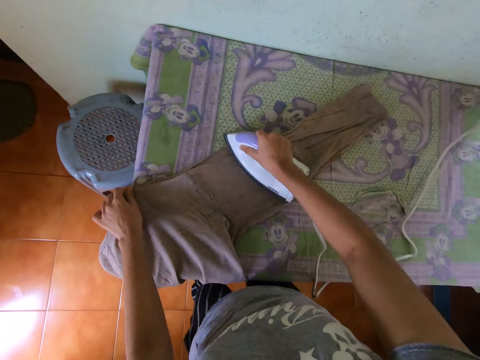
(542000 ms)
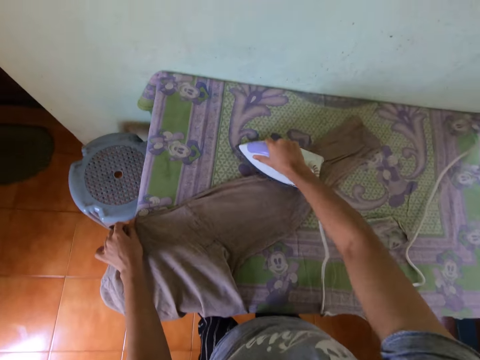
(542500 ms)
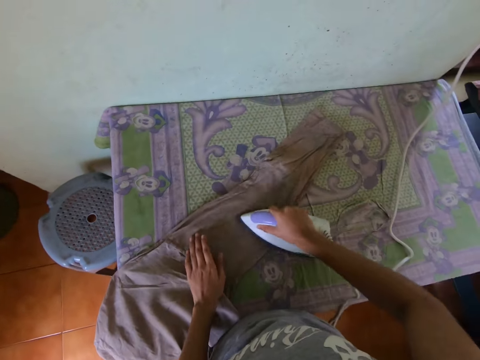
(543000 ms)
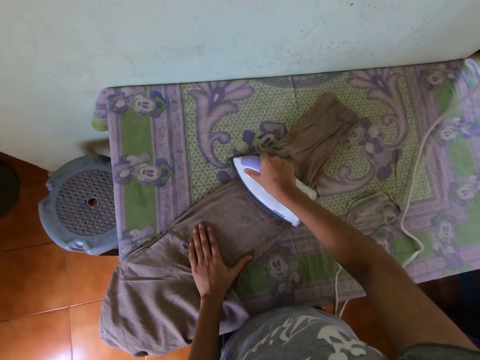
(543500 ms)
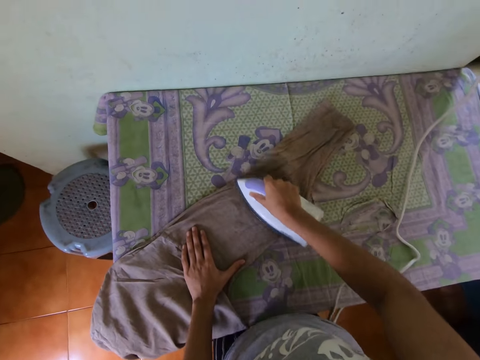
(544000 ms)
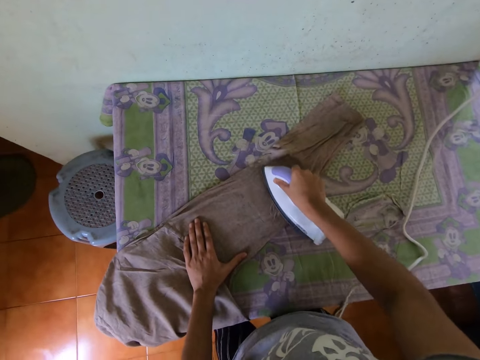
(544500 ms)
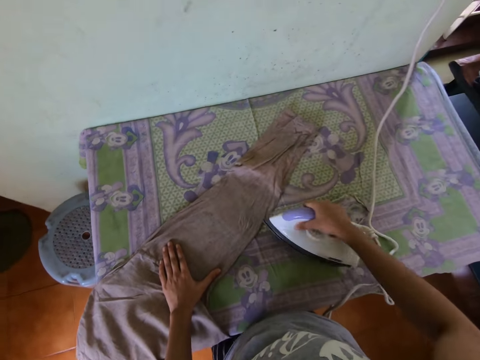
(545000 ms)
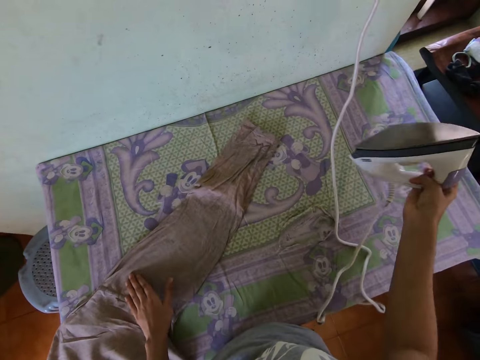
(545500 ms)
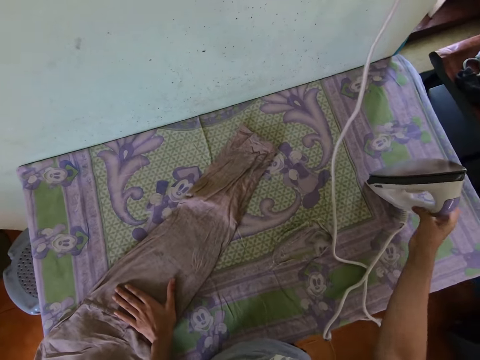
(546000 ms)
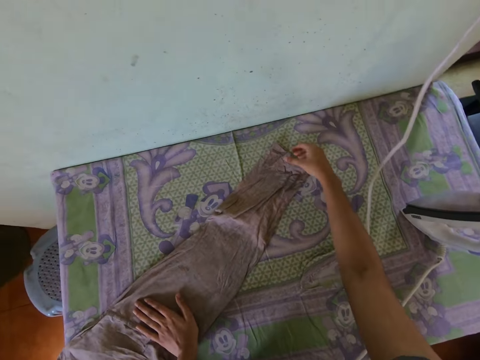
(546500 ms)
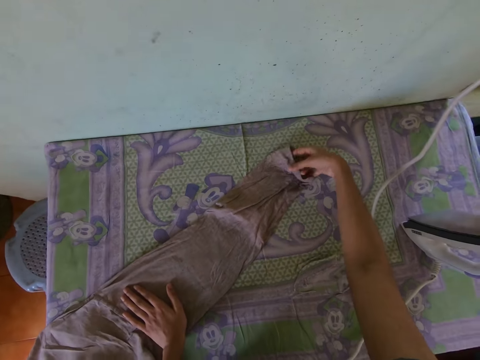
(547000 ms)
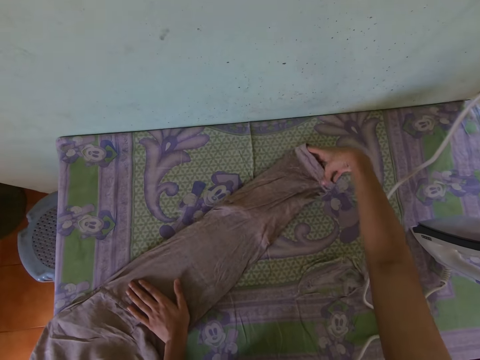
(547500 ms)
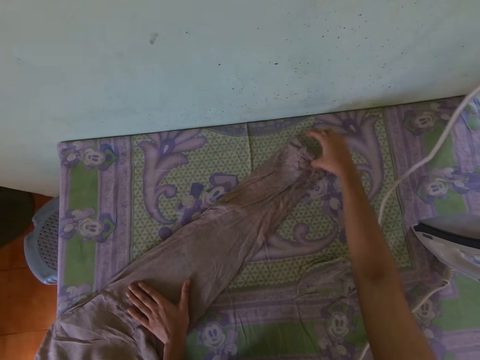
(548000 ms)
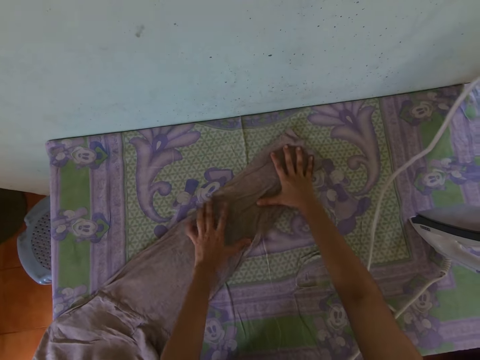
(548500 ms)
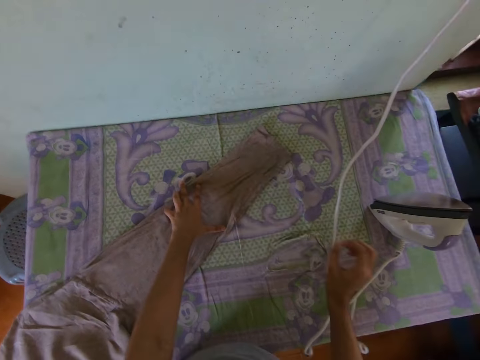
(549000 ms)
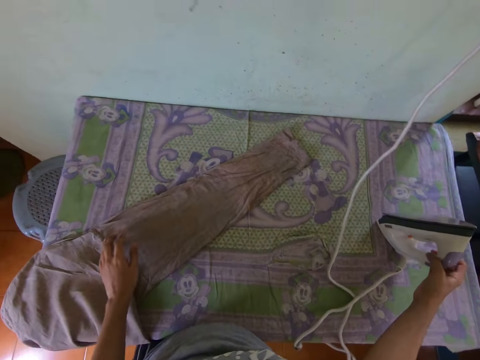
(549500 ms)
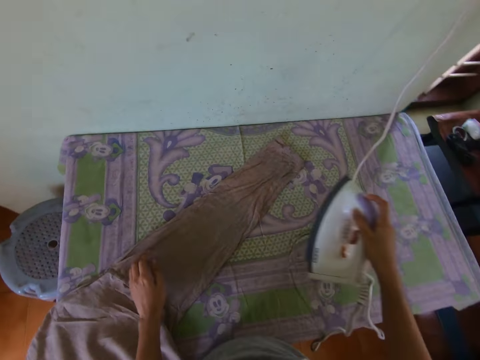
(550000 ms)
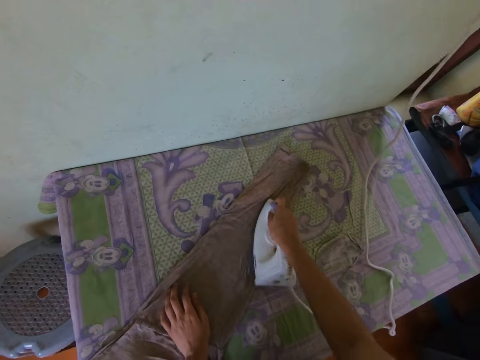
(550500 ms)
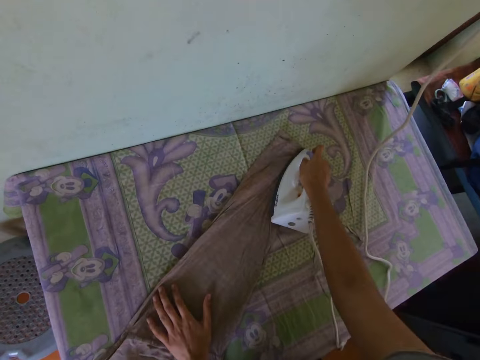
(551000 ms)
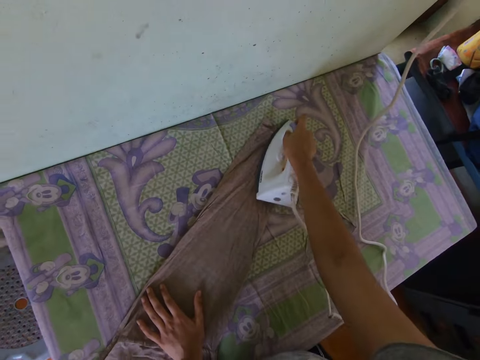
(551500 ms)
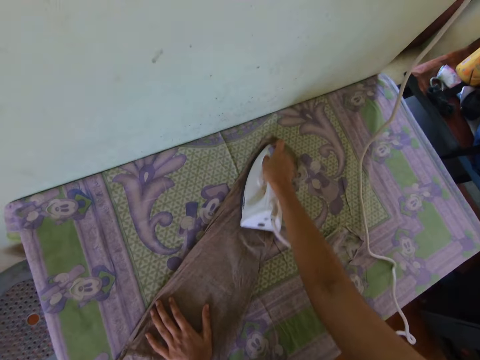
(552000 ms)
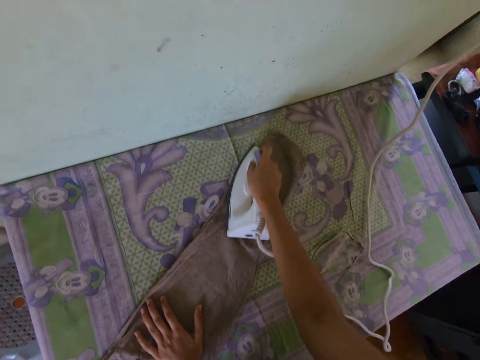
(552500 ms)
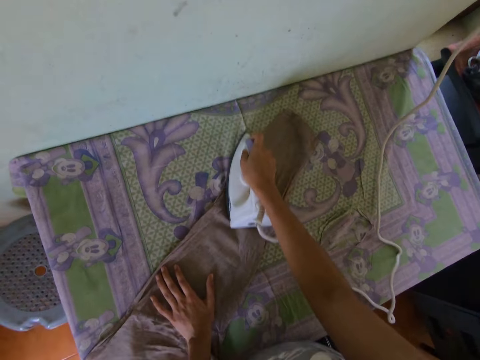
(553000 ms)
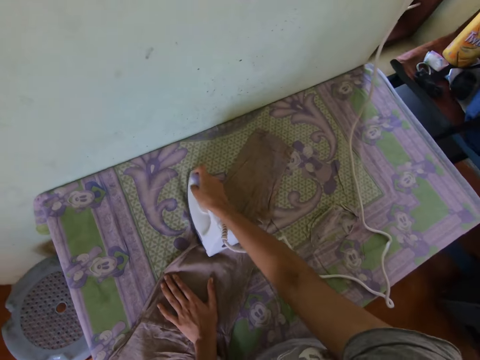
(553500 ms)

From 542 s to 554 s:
The camera wearer puts the iron in her right hand on the table. She adjusts the right sleeve of the shirt on the table with her hands. She picks up the iron on the table with her right hand. She irons the shirt on the table with the iron in her right hand.

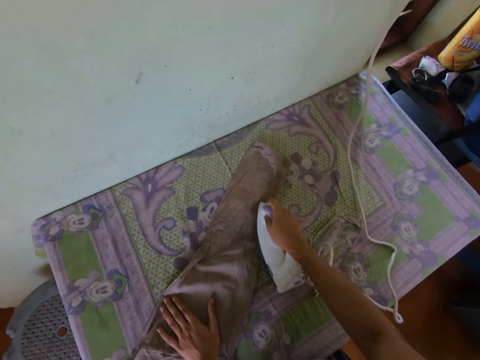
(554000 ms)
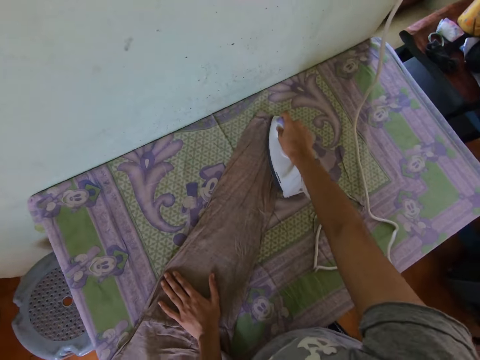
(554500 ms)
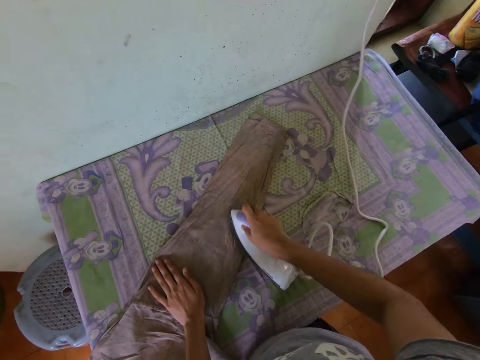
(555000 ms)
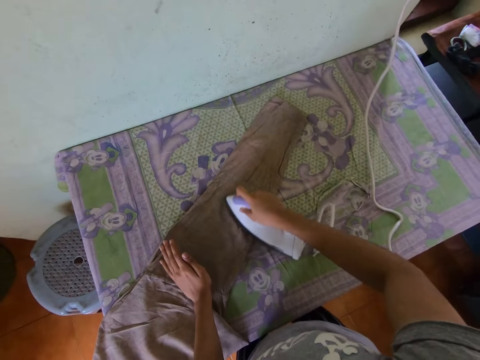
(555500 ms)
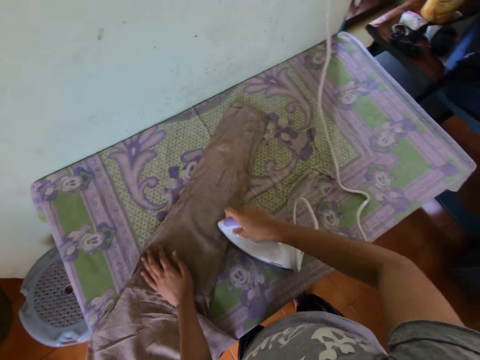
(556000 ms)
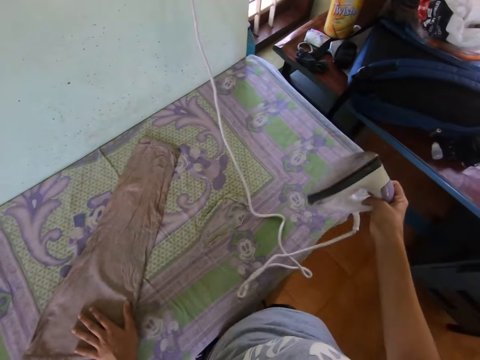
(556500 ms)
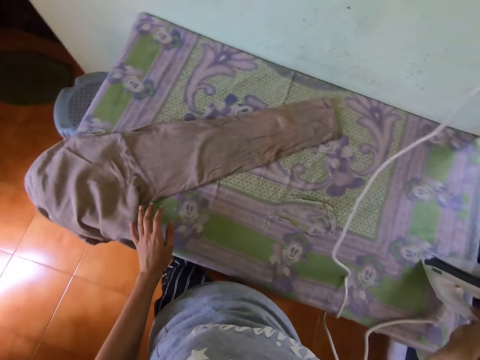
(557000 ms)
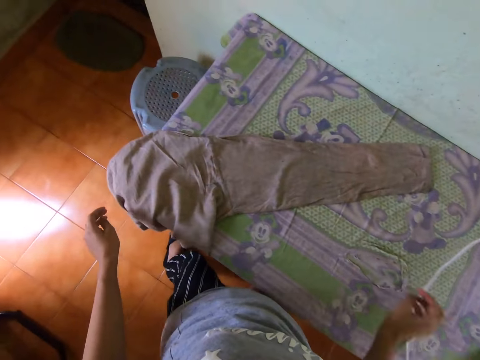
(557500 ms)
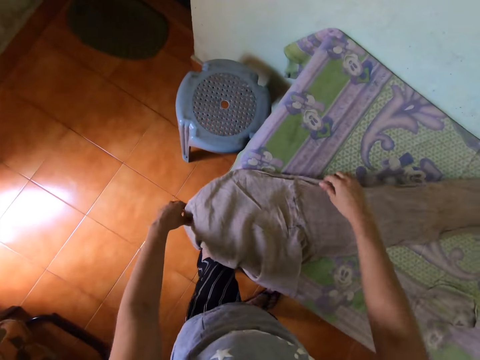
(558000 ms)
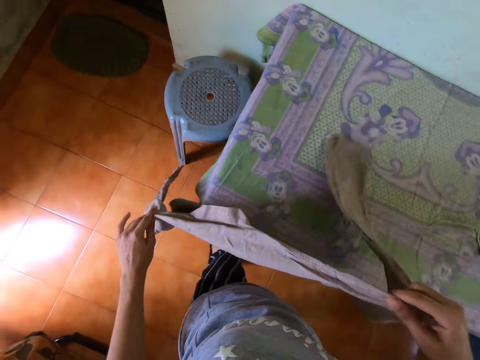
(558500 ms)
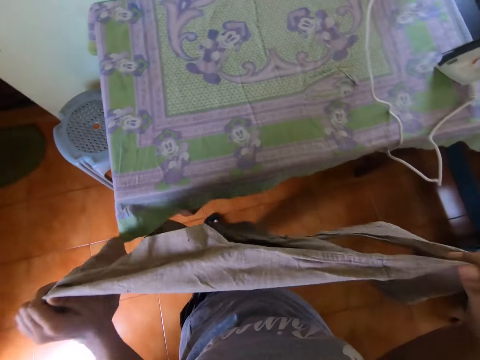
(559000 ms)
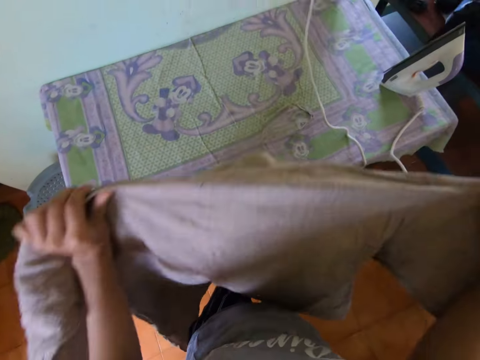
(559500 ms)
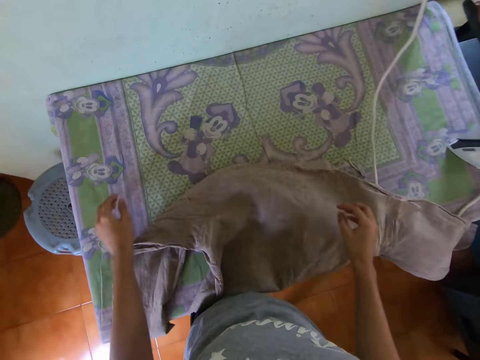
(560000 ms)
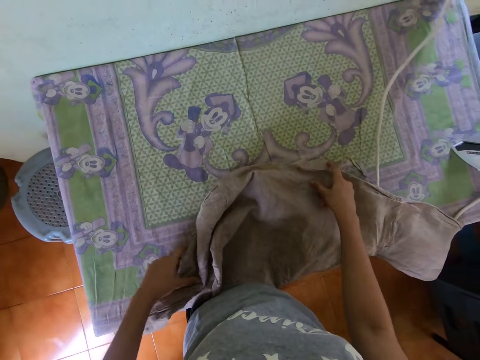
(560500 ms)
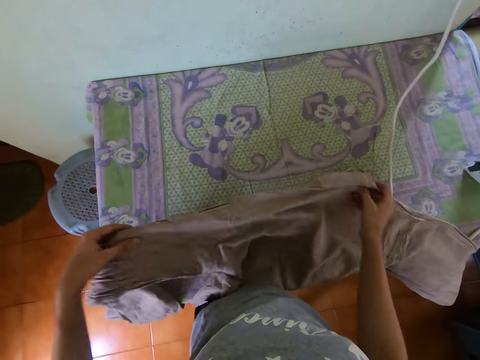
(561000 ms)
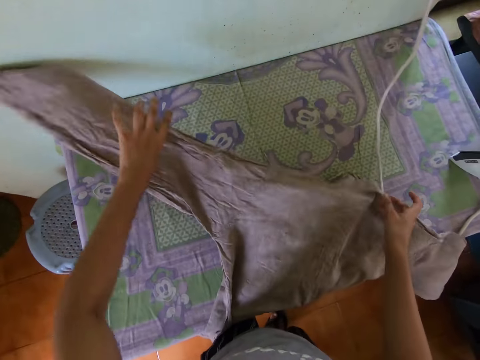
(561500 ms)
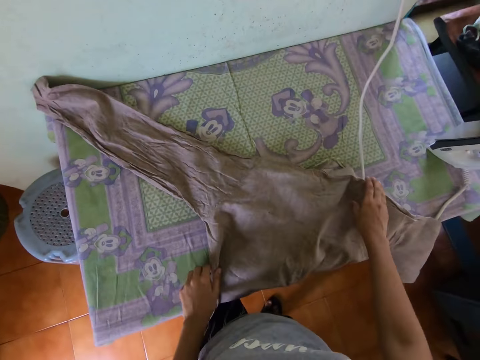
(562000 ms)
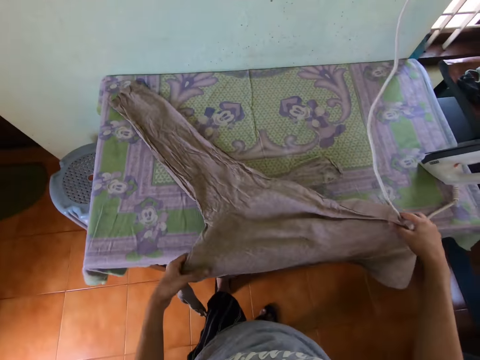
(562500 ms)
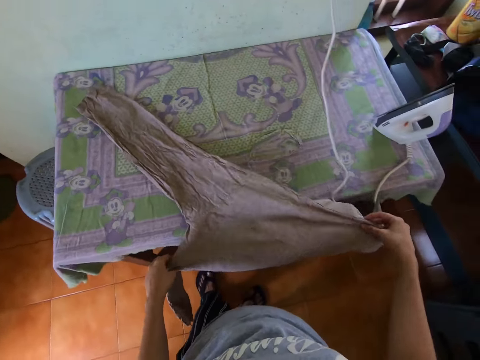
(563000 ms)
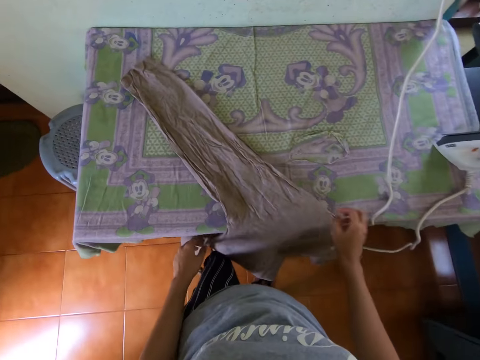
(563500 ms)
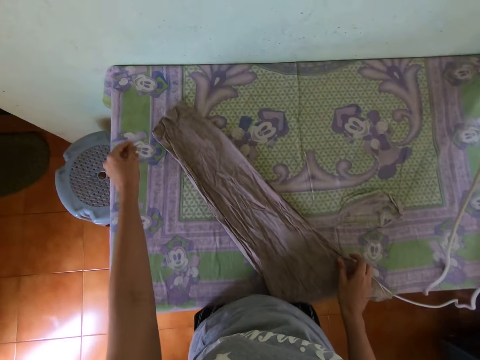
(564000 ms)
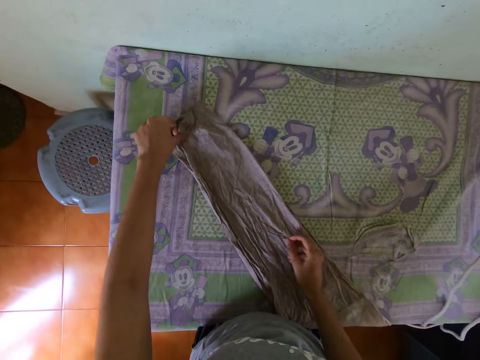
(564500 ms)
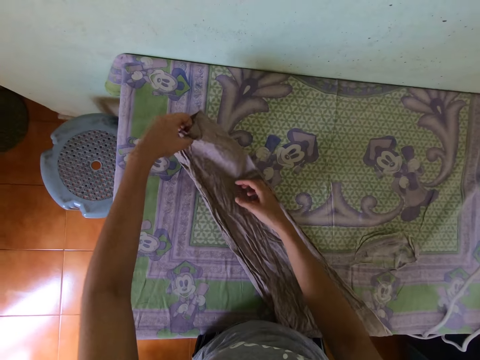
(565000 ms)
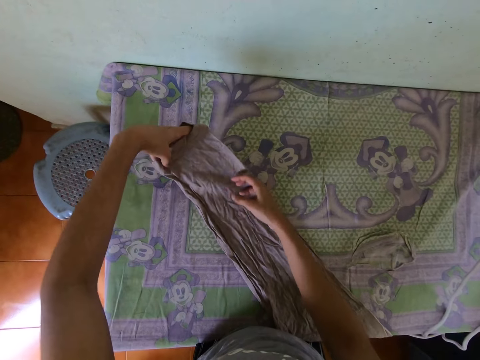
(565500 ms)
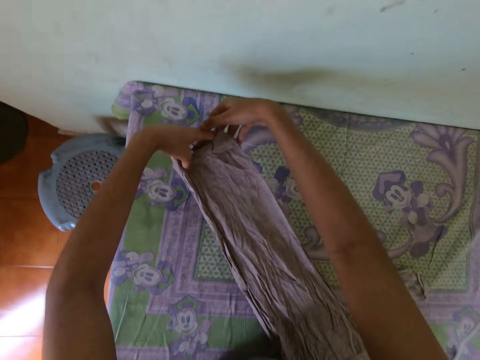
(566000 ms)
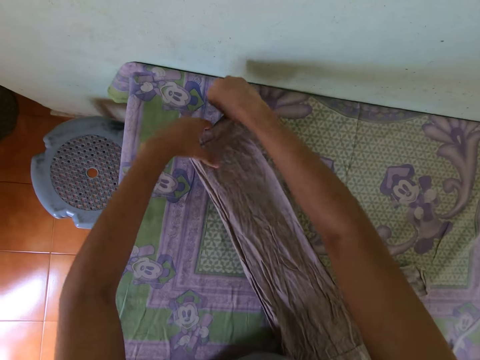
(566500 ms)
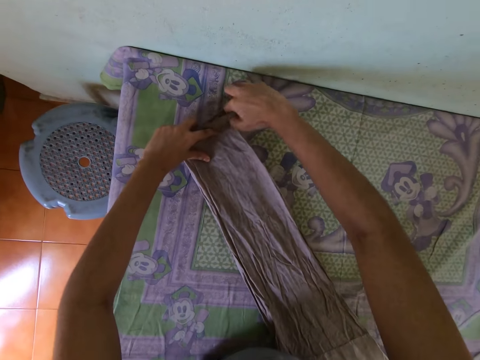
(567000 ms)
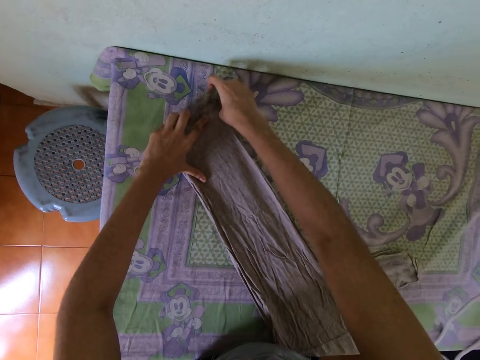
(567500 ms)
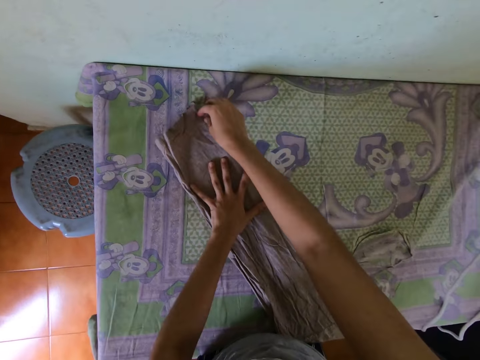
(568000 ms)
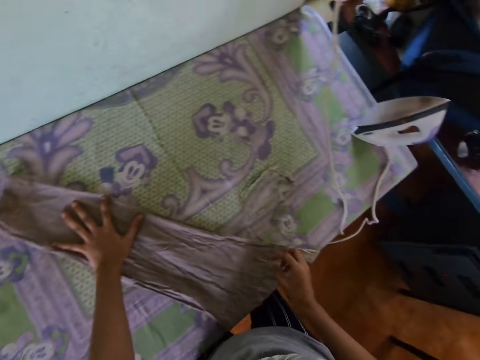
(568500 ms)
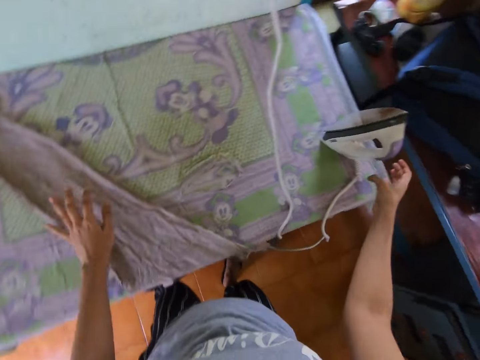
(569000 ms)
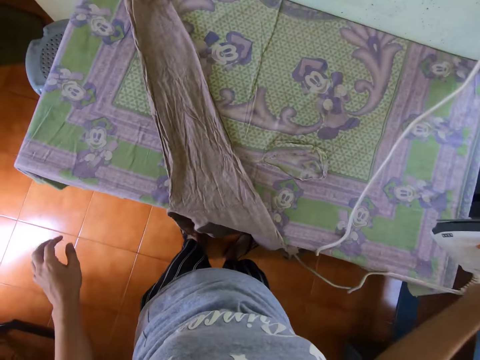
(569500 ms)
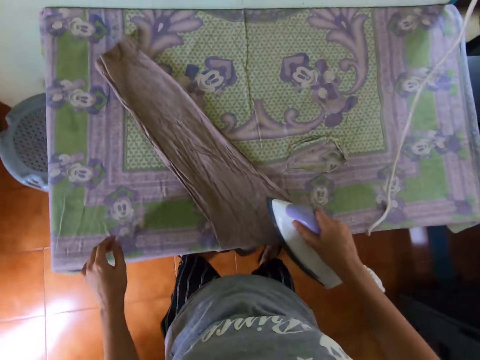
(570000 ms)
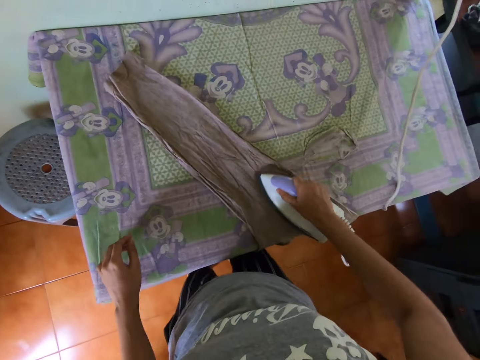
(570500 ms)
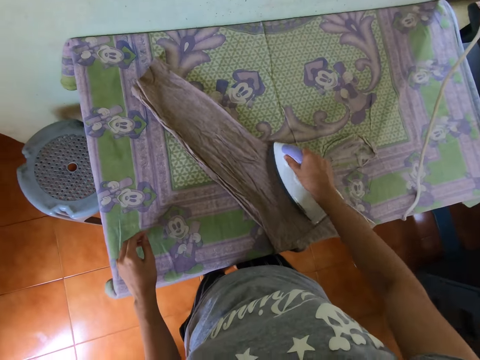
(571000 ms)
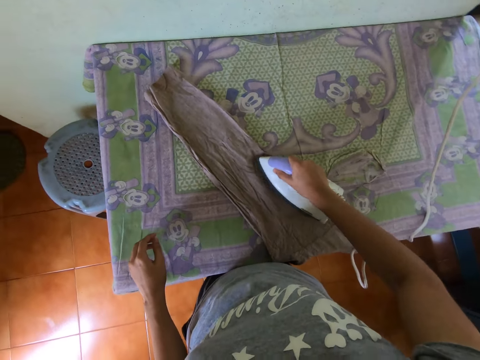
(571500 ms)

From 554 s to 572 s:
The camera wearer places the electric iron box on the ironing table with the right hand. She picks up the shirt or cloth on the table with both hands. She places the shirt on the table with both hands. She adjusts the cloth on the ironing table with her hands. She straightens the sleeves of the shirt with both hands. She picks up the electric iron box on the table with the right hand. She irons the shirt sleeve on the ironing table with the electric iron box in the right hand.
